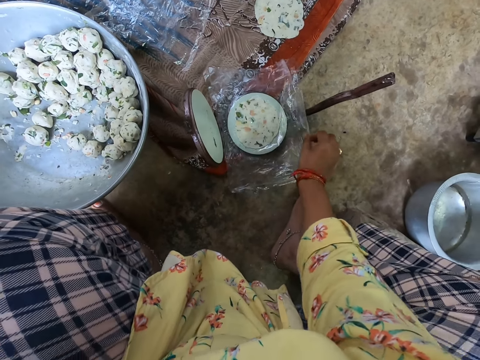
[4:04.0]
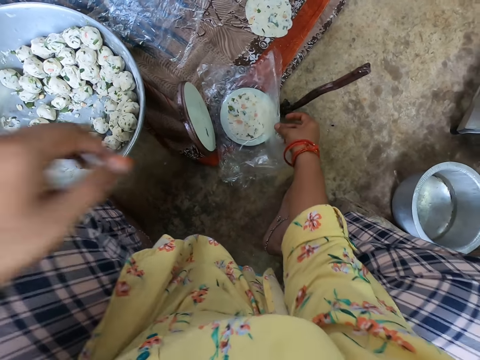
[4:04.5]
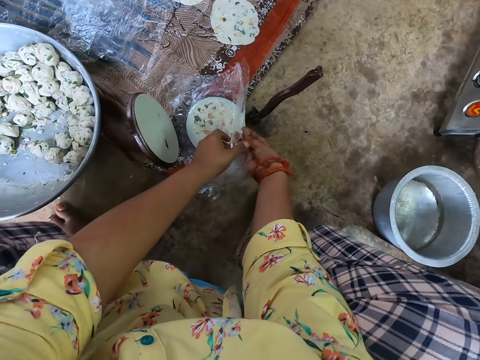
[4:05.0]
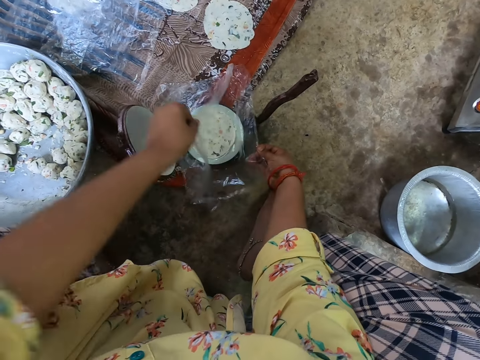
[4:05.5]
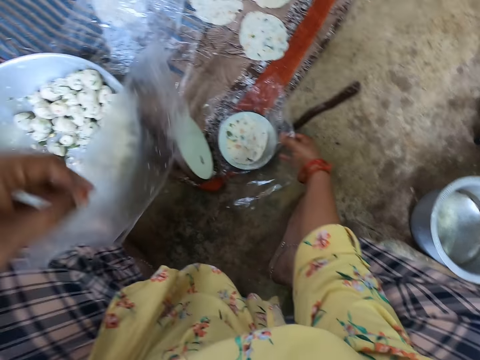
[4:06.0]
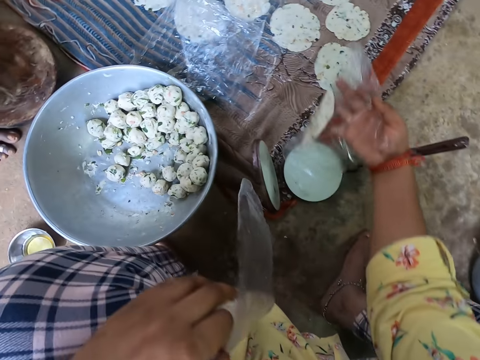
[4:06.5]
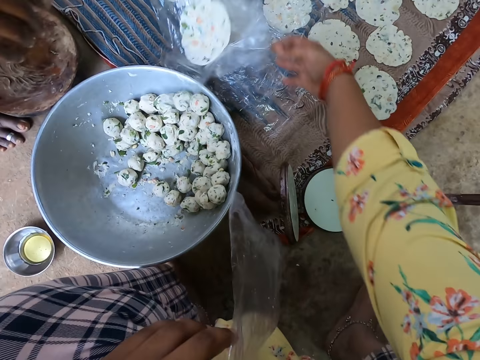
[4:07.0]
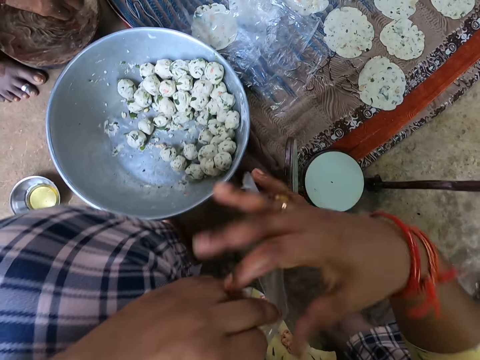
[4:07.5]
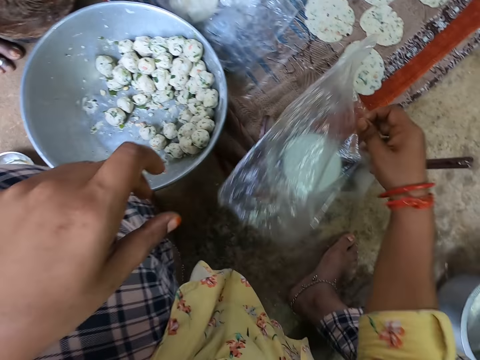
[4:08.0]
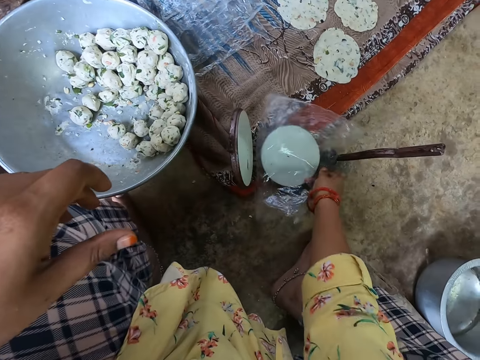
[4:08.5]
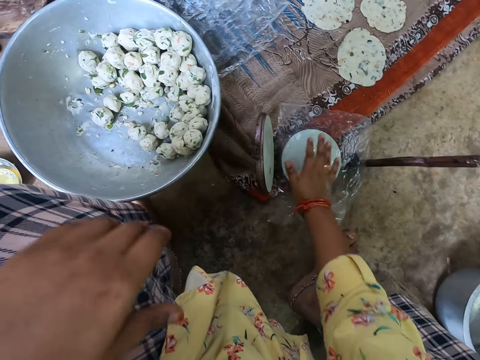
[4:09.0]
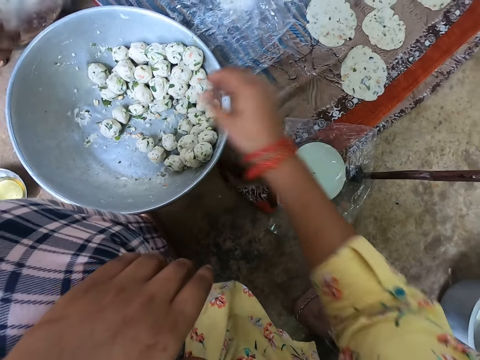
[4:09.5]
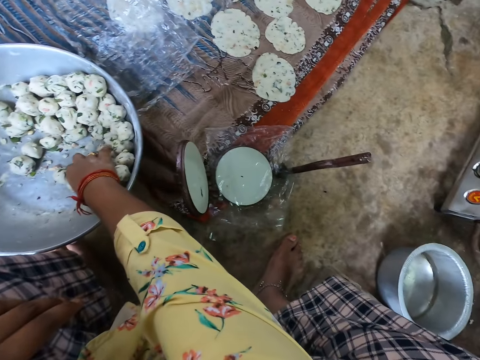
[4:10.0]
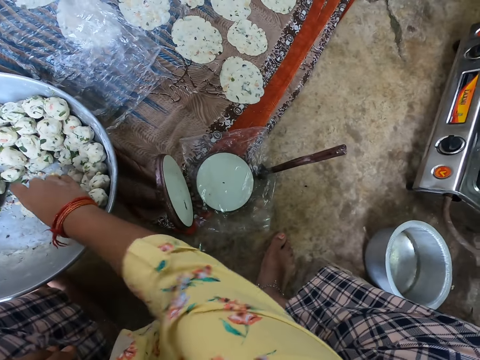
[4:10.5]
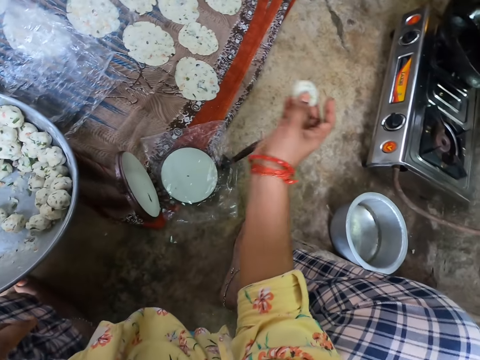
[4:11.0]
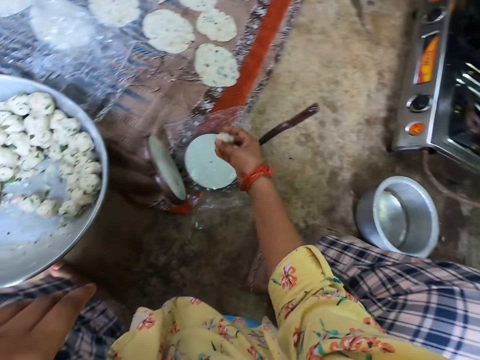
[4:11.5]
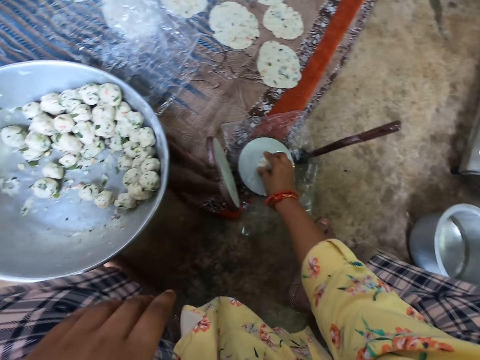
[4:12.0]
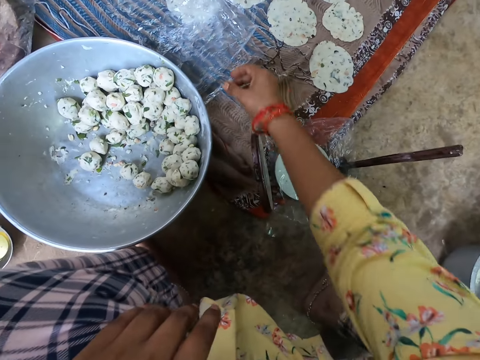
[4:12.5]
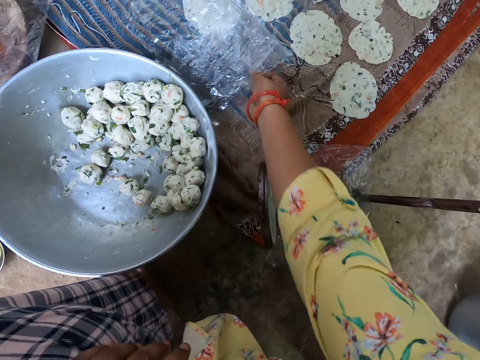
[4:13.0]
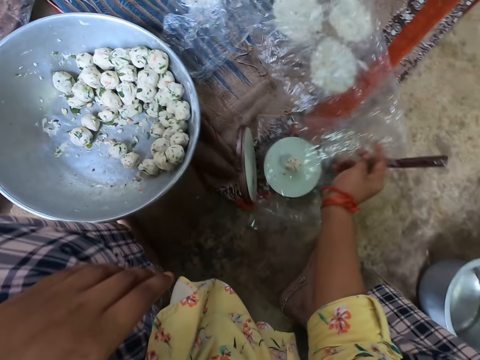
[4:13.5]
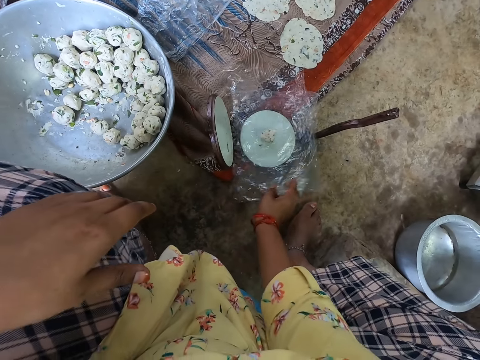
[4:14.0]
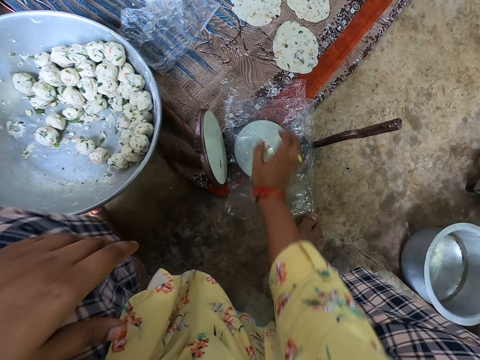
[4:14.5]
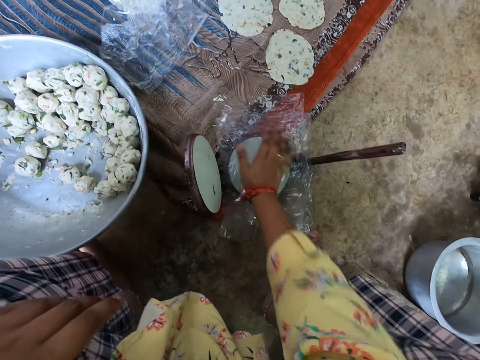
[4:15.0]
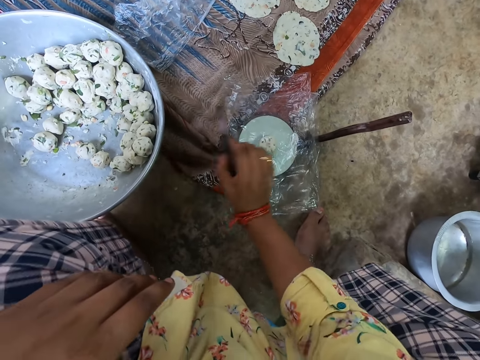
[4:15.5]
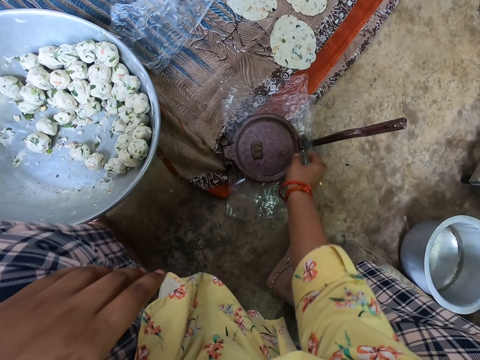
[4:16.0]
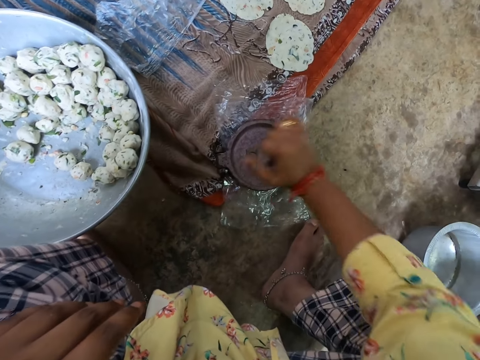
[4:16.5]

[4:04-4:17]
The camera wearer removes the nylon on the dough with her left hand. She removes the nylon with dough from the pot and places the nylon with dough on the table. She interacts with a woman. She places the nylon on the pot on the compressor with her right hand. She transfers the nylon to her right hand. She takes dough from the bowl. She puts the dough on the nylon on the compressor. She takes a nylon from the table. She covers the nylon on the dough. She places her right hand on the nylon. She covers the lid of the pot with her right hand. She uses the wedge over the lid of the pot.

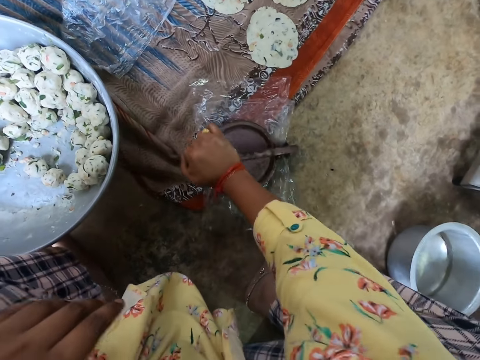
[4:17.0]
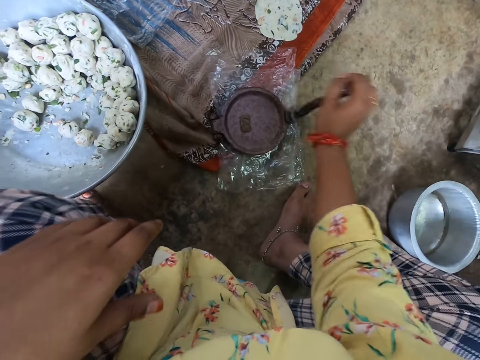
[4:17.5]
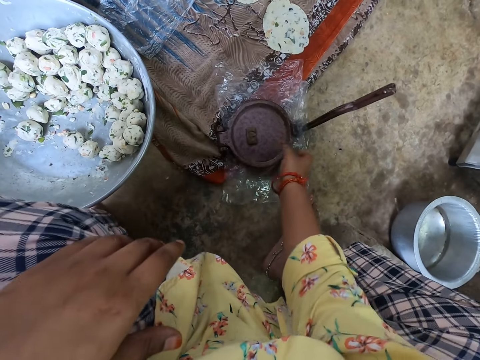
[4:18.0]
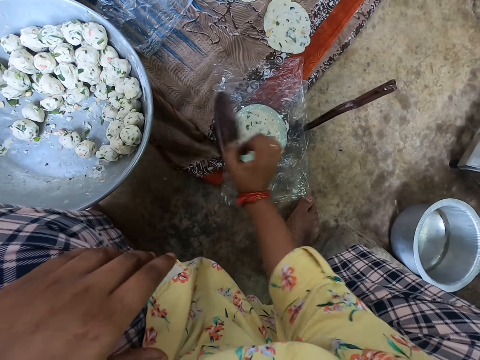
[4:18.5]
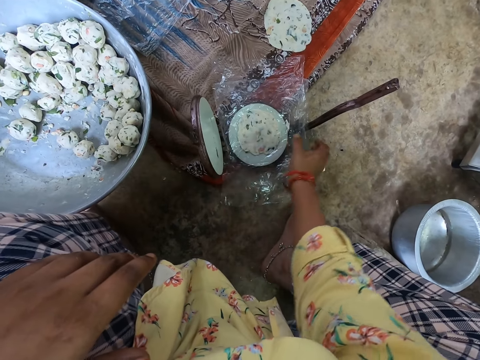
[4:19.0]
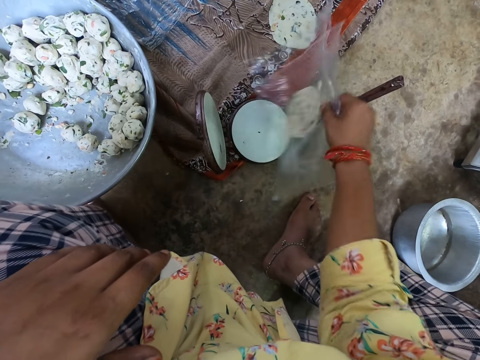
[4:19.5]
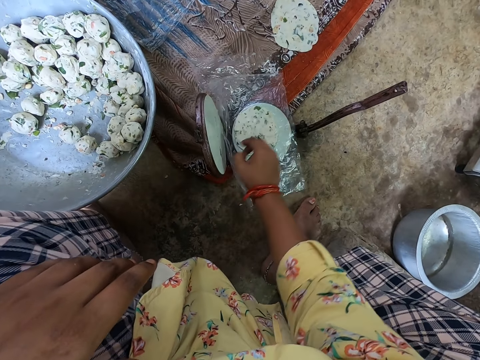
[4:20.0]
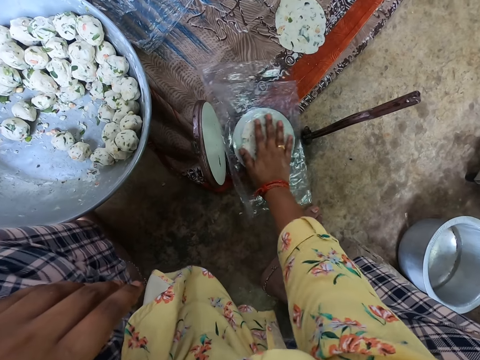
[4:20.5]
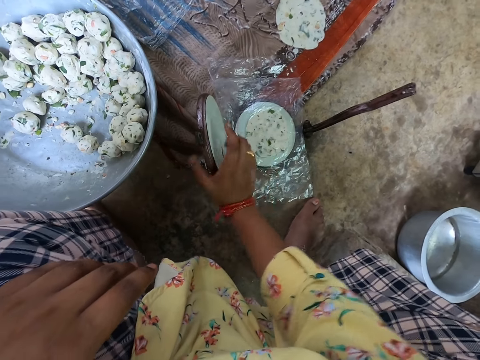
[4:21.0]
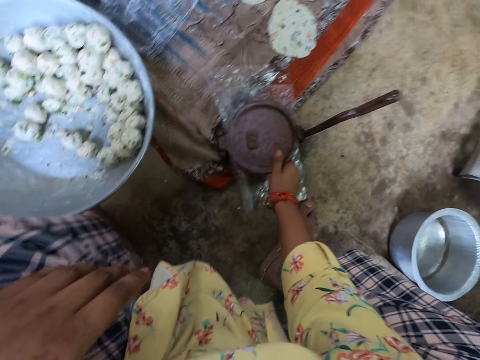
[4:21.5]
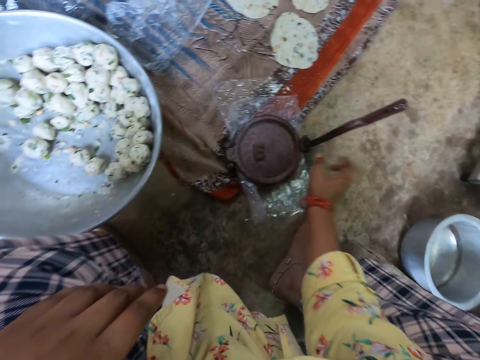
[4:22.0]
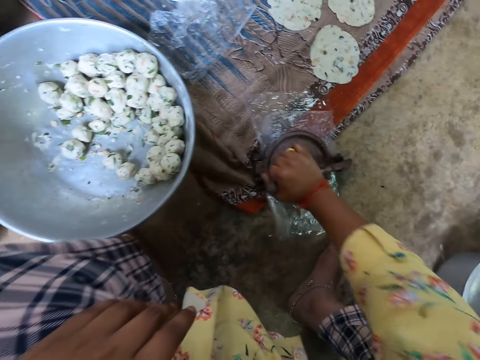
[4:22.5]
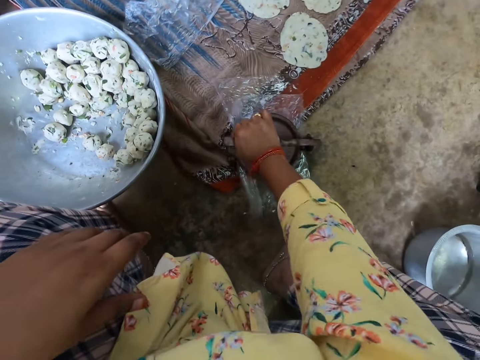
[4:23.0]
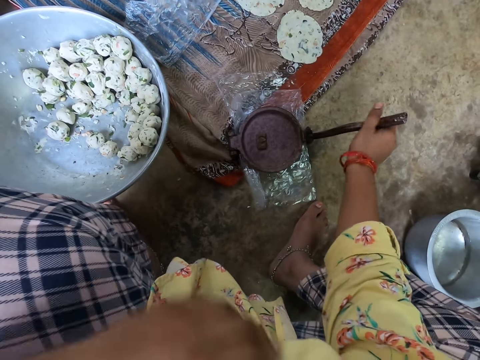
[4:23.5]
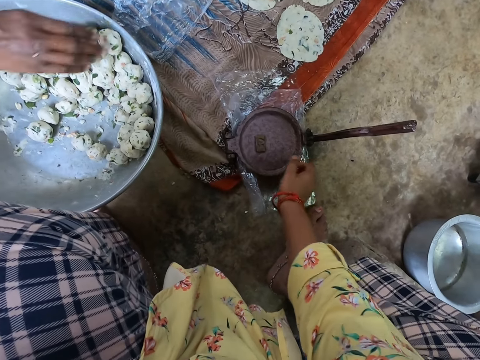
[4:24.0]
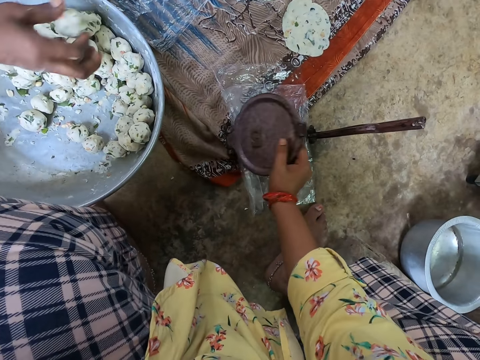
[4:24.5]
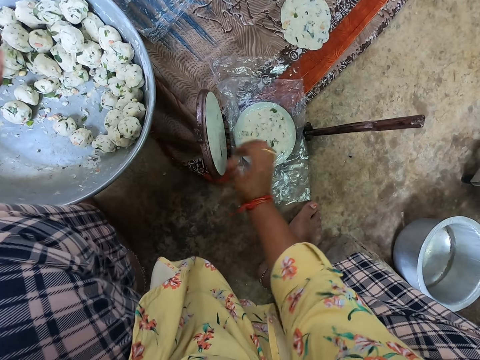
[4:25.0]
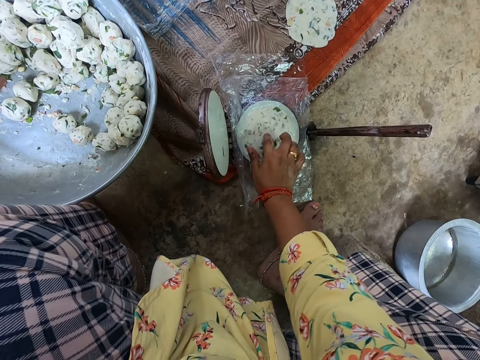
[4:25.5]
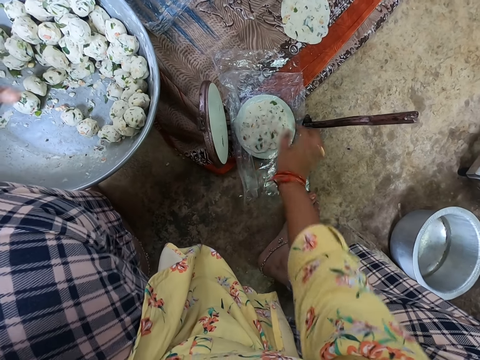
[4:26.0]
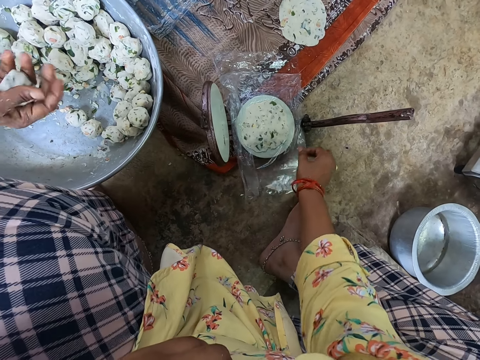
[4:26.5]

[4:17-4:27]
The camera wearer squeezes something. She removes the wedge over the lid of the pot. She opens the lid with her right hand. She turns the nylon with the dough to the other side. She covers the lid of the pot with her right hand. She uses the wedge over the lid of the pot. She squeezes something. She removes the wedge over the lid of the pot. The woman takes dough from the bowl. The camera wearer places her right hand on the dough.

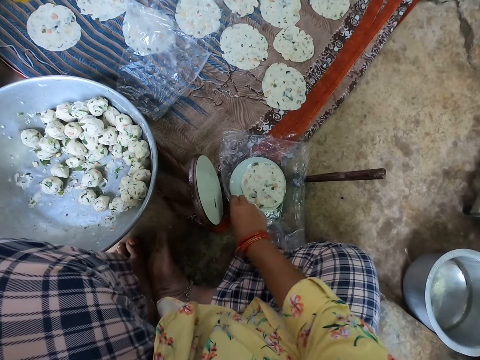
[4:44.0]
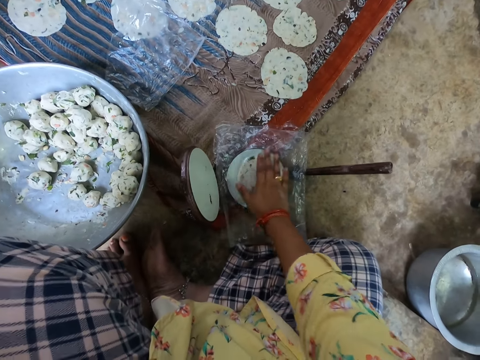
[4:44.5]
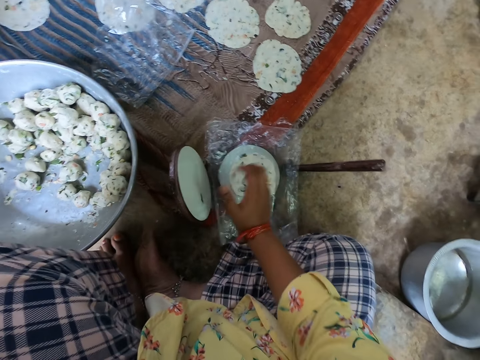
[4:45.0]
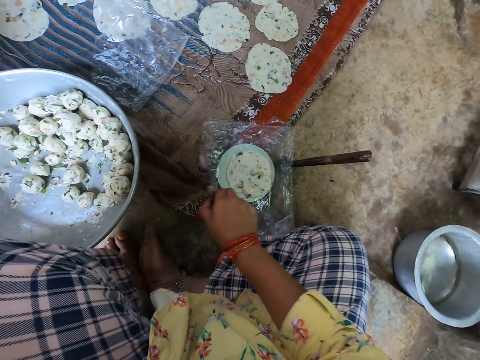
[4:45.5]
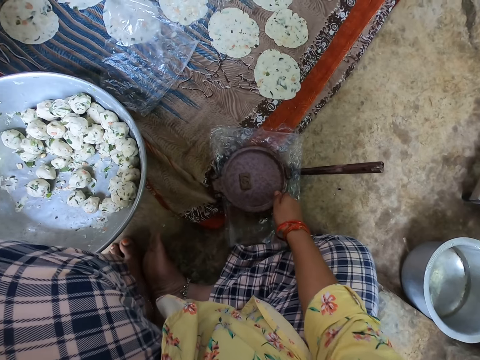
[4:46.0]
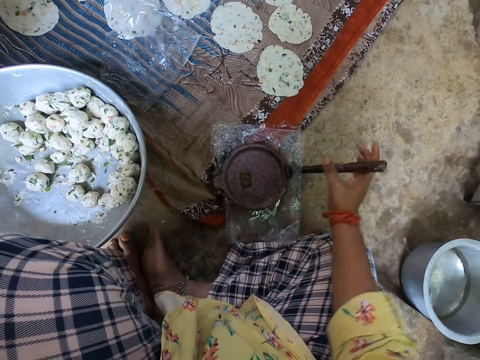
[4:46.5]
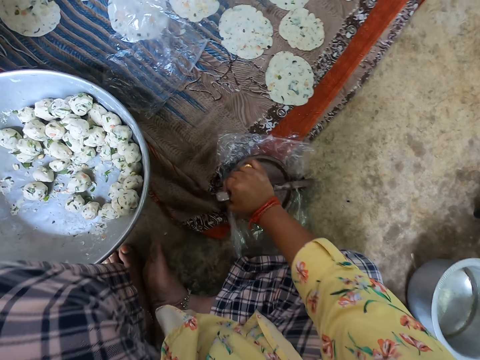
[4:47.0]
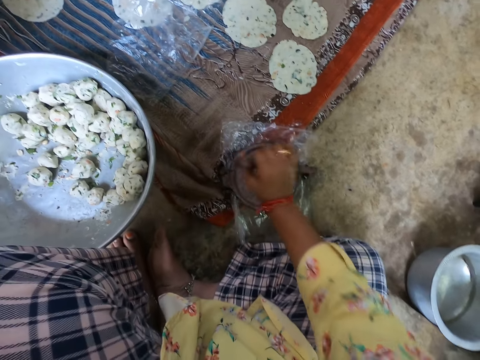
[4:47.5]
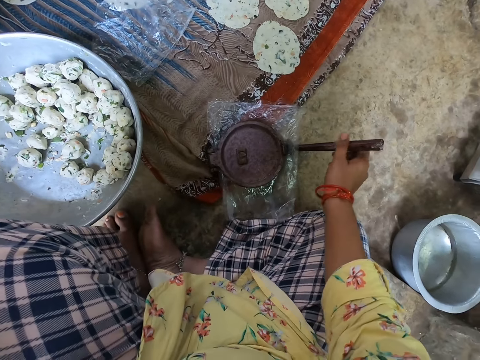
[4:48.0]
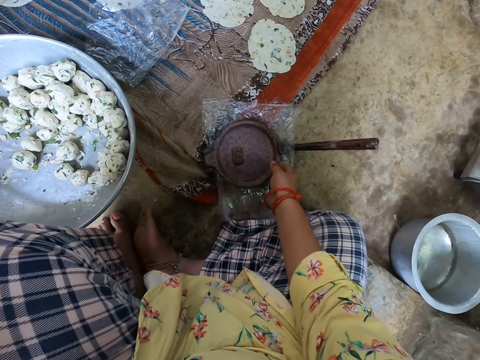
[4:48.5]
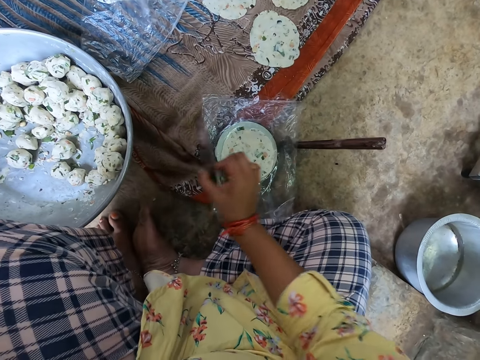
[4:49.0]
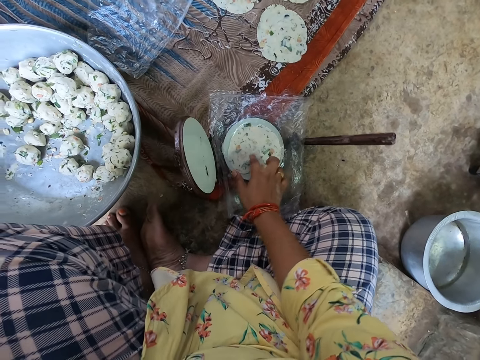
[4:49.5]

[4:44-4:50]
The camera wearer turns over something. She interacts with a woman. She covers the lid of the roti maker or dough tool with her right hand. She presses the roti maker with the handle in her right hand. She stops pressing the dough tool. She opens the lid of the roti maker with her right hand.
